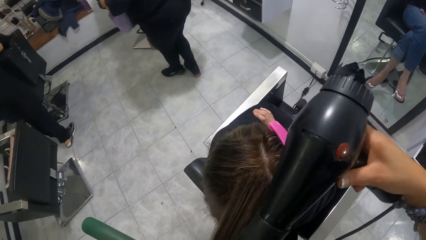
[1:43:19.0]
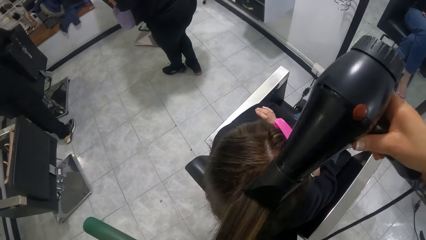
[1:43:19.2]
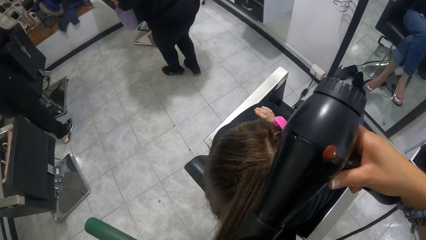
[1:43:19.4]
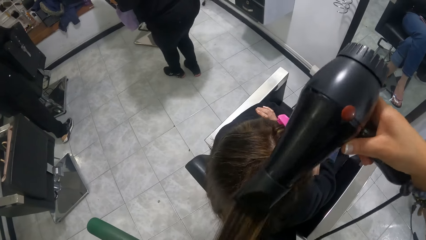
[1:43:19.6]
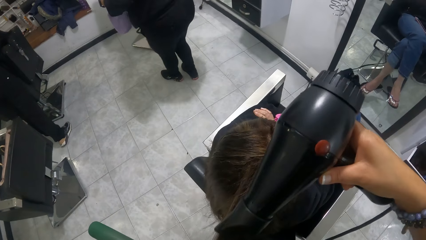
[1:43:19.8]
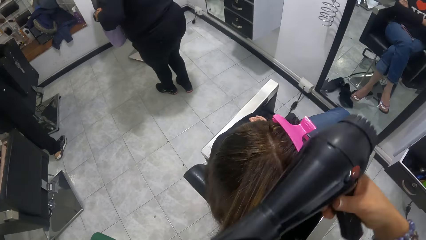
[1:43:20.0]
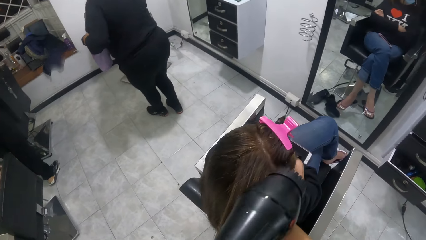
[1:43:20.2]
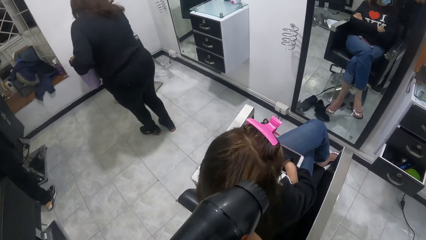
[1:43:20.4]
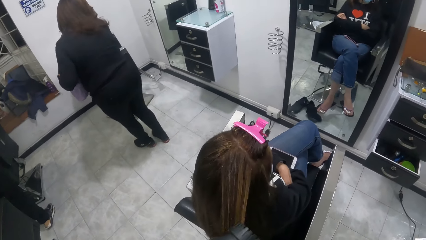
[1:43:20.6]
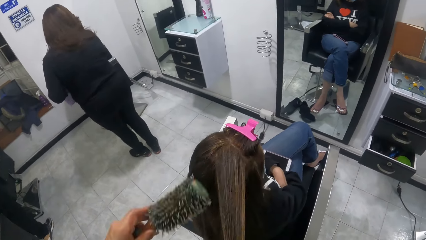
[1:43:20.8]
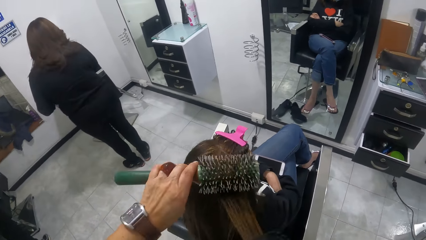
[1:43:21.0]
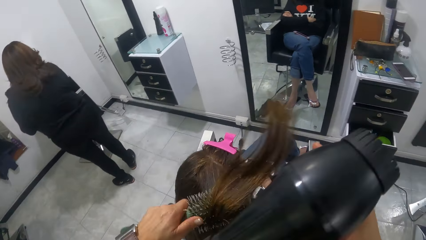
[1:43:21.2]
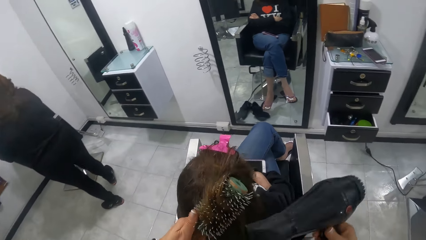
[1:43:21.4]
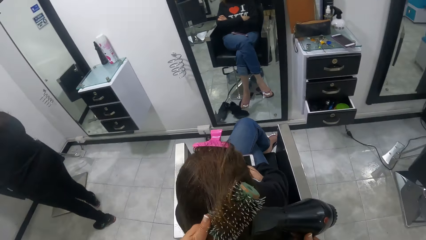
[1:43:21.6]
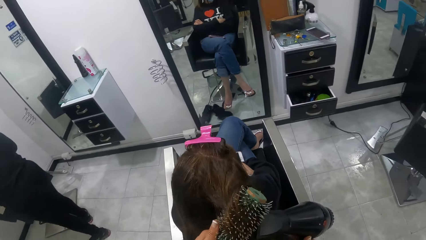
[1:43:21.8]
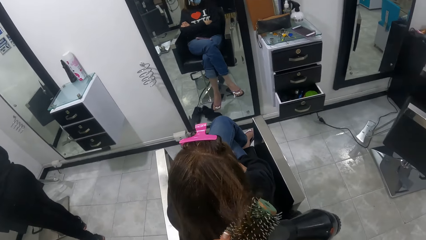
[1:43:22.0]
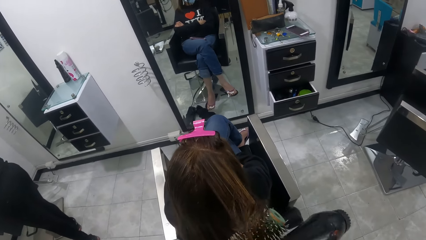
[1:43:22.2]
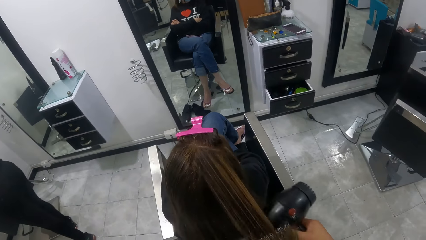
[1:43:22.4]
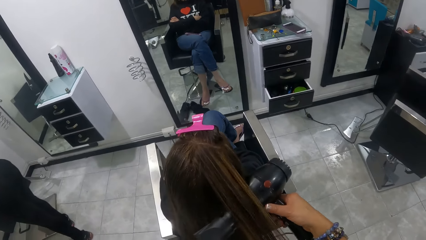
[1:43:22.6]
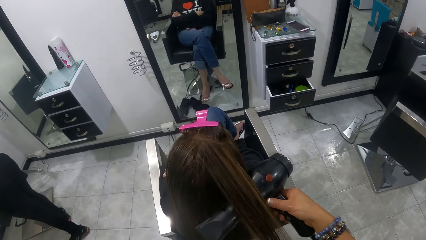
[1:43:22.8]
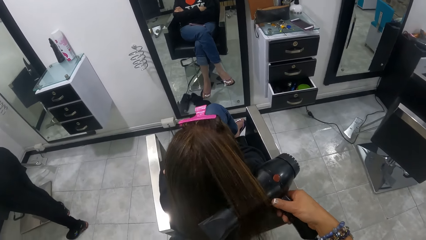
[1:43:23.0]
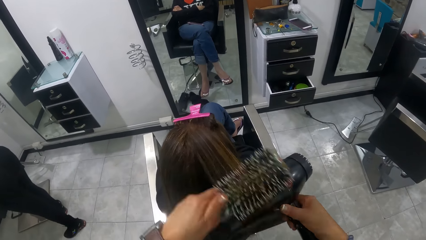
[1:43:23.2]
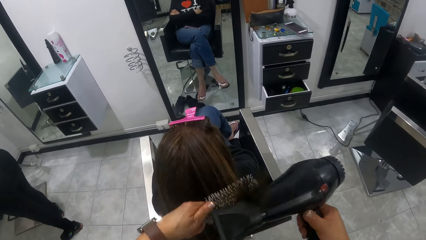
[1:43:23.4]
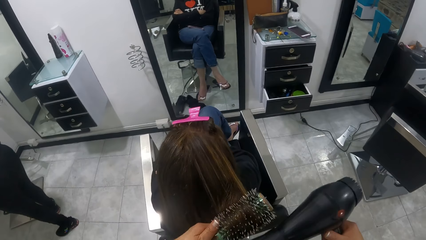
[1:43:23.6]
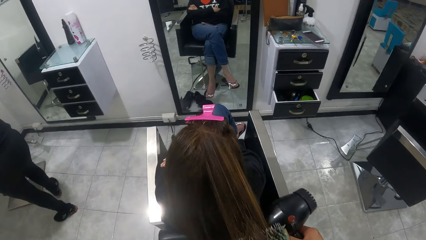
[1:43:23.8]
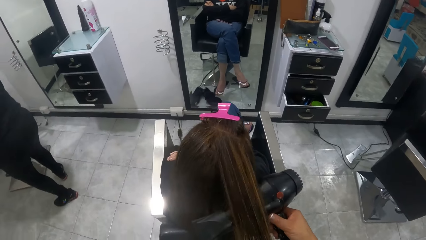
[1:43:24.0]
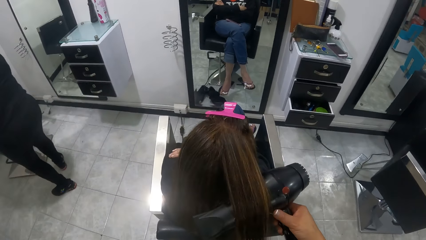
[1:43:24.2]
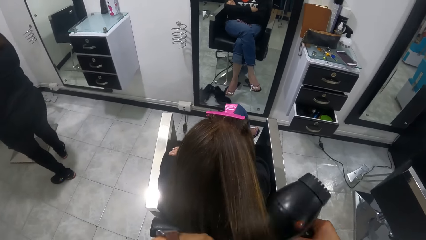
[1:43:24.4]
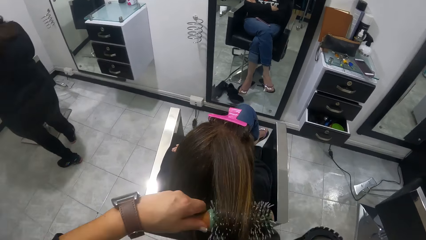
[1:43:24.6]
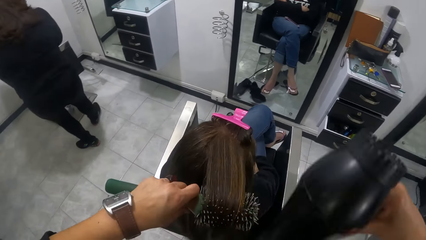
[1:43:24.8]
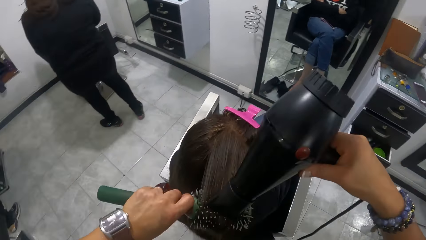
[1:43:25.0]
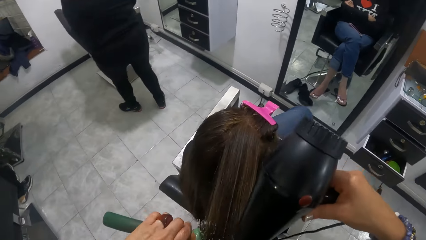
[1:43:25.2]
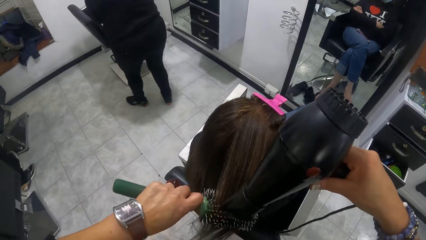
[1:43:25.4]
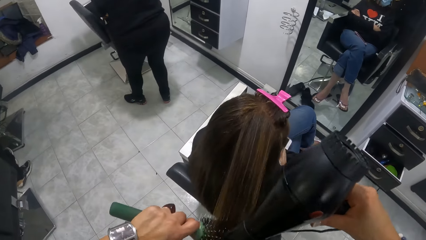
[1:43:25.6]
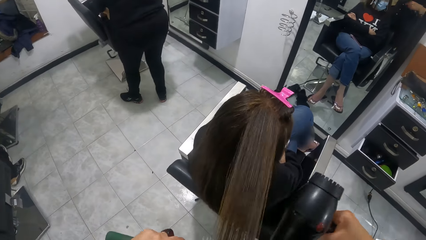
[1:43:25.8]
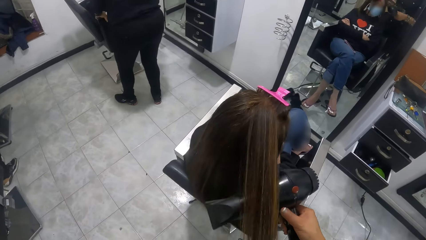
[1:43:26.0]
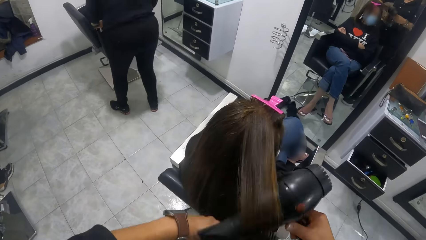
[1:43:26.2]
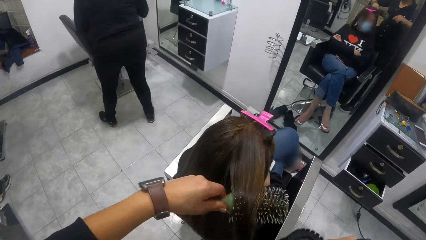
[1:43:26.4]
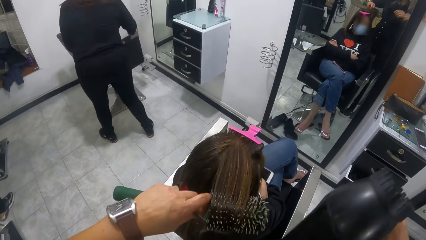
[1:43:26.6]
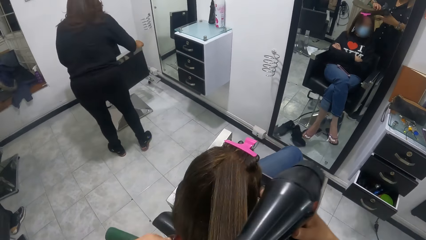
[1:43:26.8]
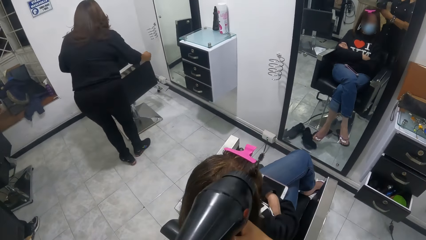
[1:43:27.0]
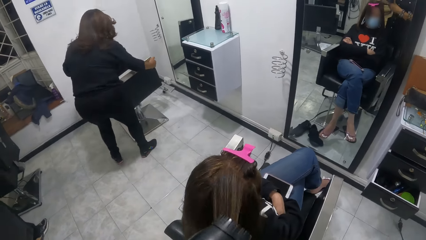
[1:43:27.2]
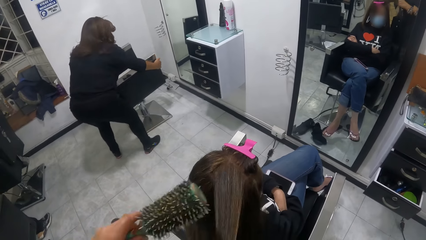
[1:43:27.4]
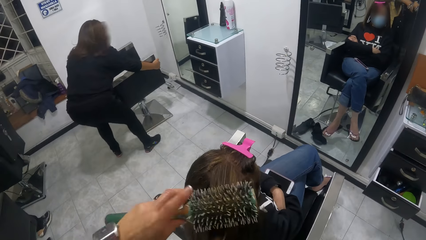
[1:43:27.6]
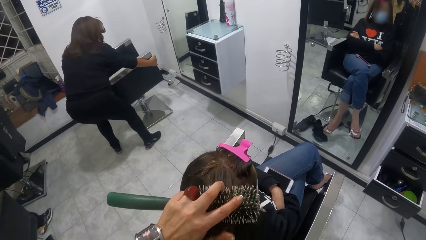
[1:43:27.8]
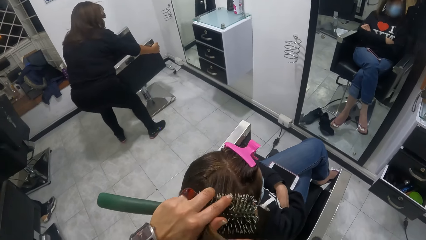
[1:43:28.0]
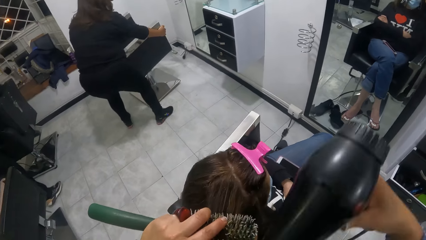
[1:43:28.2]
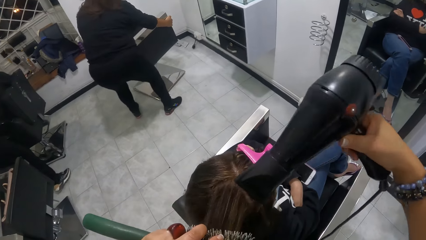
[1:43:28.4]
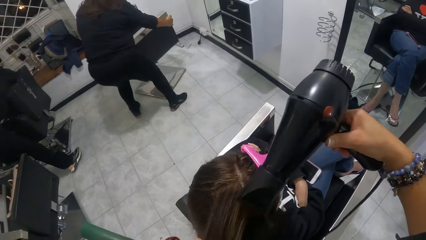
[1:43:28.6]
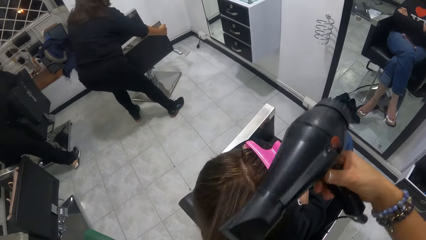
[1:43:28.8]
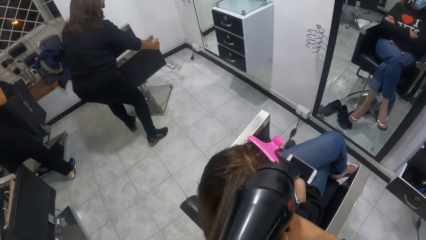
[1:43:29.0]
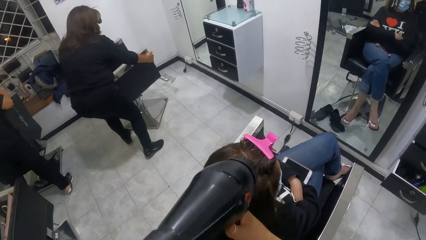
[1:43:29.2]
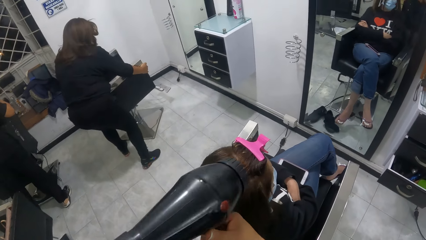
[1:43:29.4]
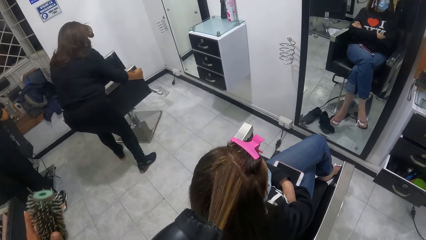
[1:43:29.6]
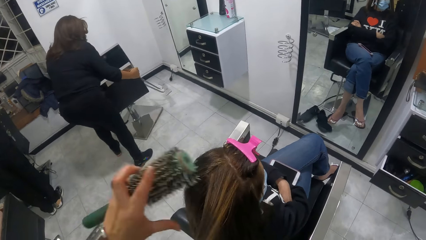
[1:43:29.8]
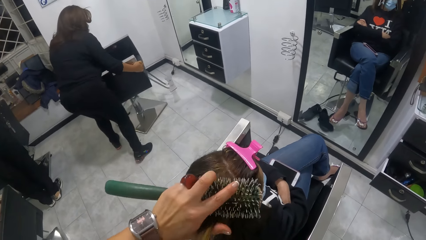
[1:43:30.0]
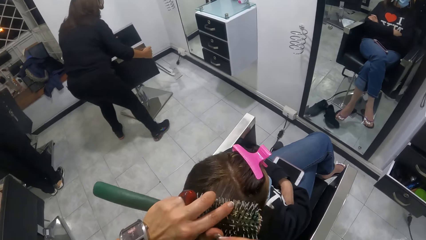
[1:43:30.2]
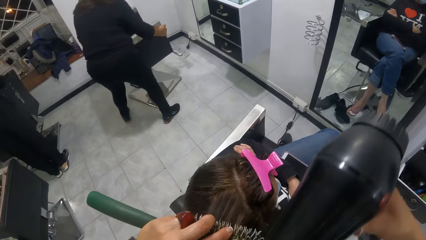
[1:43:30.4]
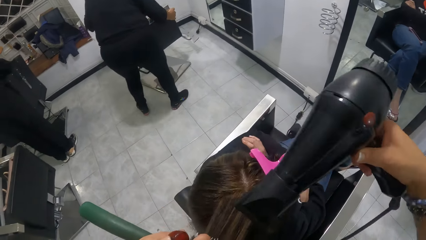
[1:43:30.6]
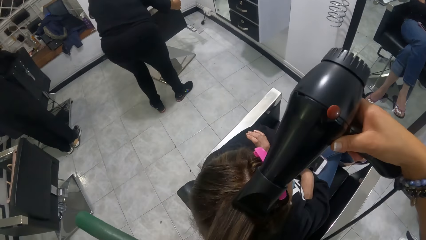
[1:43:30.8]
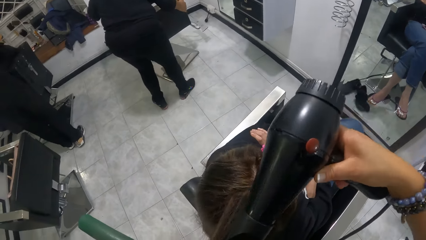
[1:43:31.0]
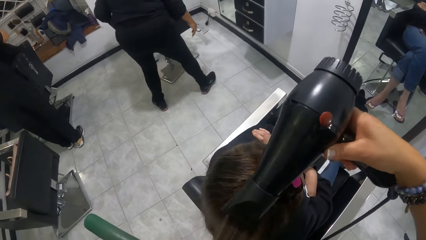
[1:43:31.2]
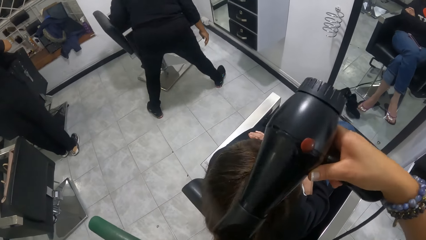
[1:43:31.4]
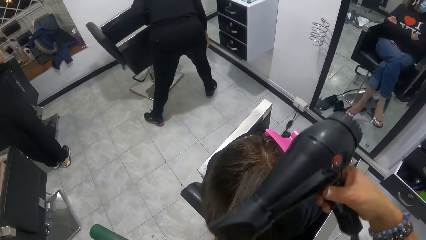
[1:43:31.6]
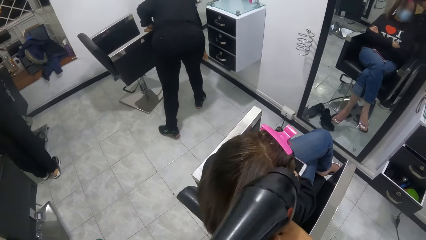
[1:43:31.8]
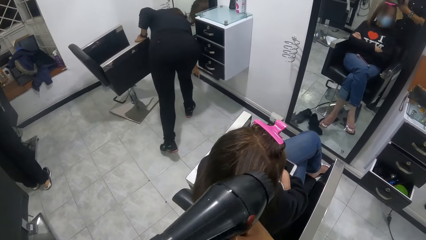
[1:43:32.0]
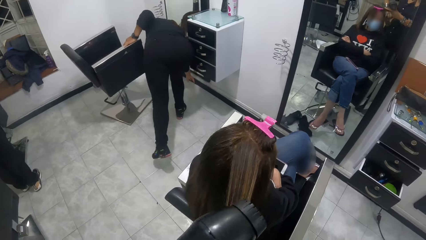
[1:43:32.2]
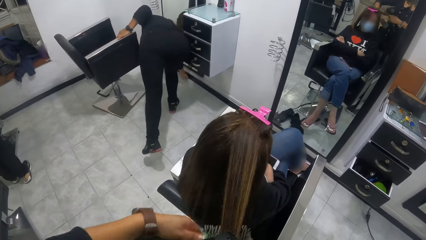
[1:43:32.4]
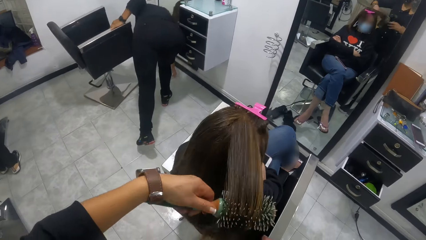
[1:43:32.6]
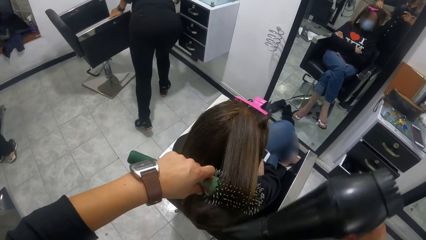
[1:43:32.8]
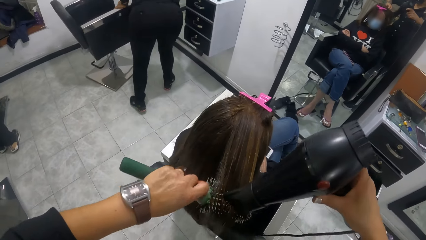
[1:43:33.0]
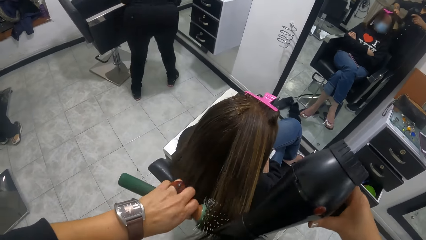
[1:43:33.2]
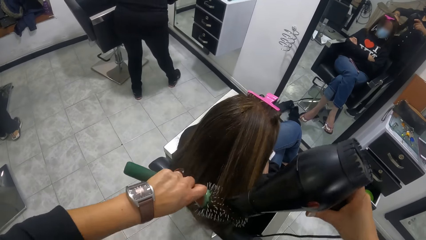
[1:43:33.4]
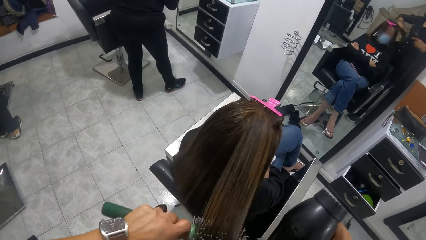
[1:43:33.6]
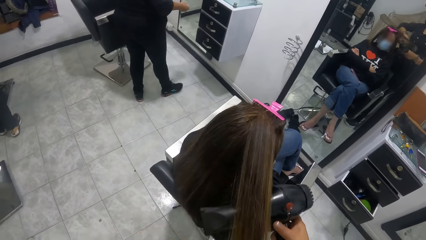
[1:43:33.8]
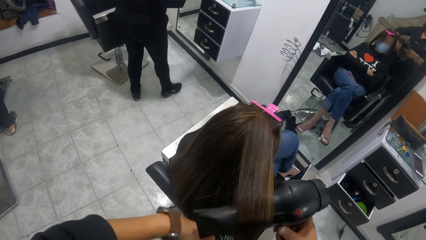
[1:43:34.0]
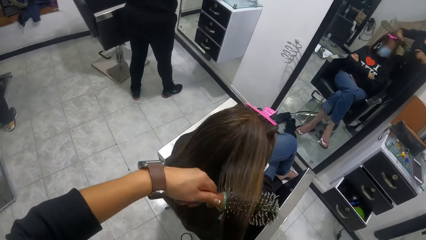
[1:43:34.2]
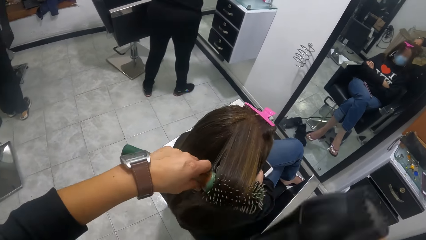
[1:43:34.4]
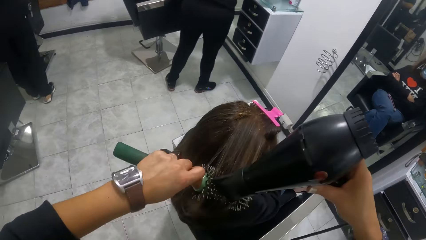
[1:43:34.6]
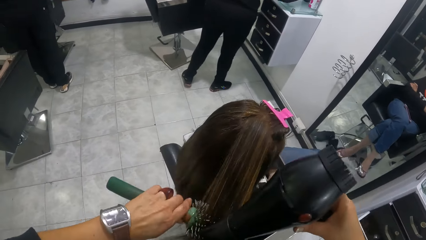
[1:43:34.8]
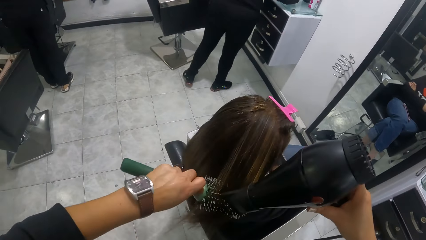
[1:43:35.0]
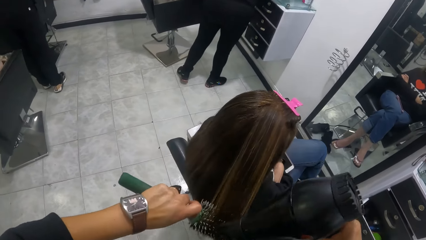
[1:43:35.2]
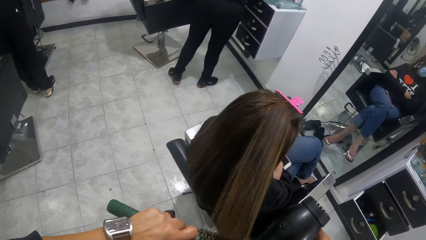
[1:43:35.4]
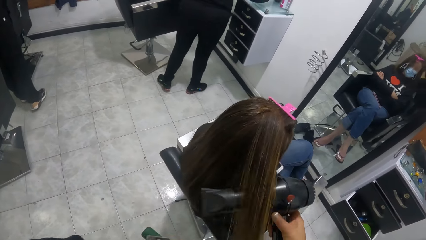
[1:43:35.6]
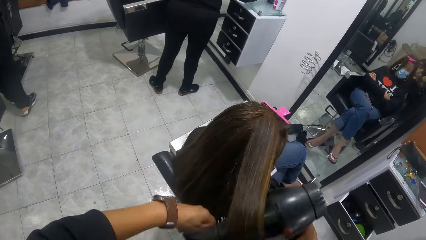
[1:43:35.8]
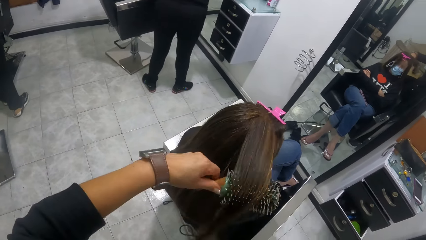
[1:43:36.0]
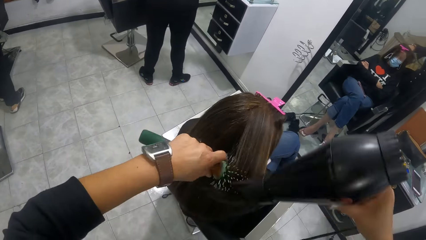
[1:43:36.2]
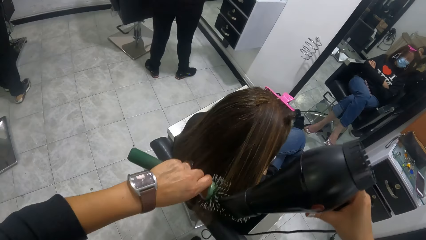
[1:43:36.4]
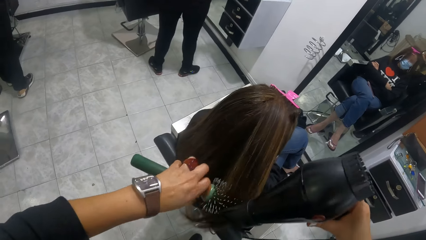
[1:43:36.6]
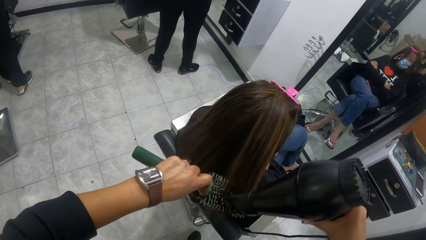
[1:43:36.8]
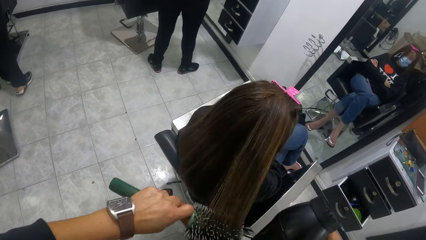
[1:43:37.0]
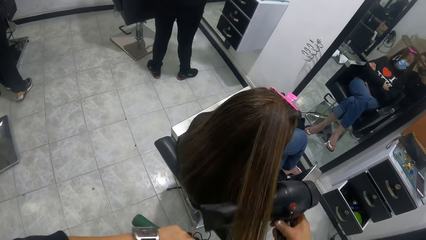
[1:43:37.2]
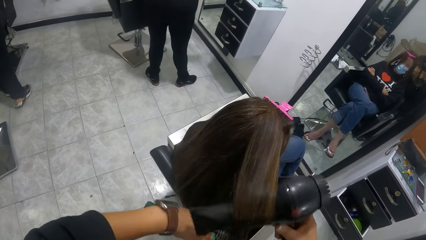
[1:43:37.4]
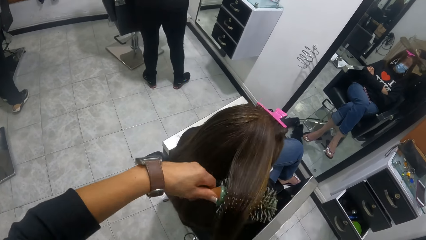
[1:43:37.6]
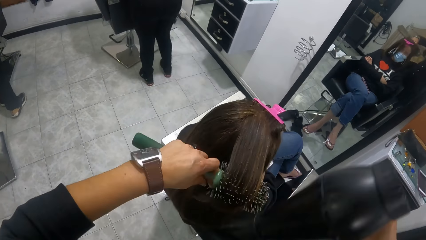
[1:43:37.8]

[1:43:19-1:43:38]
The woman adjusts the salon chair with both hands. The woman picks a strand of hair from the floor with her right hand.
